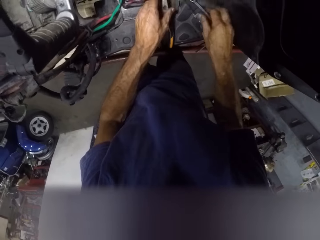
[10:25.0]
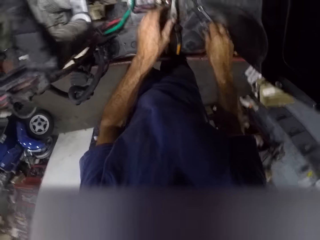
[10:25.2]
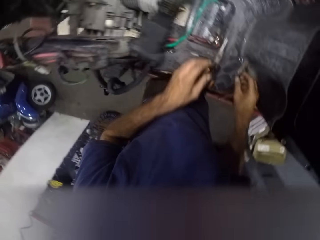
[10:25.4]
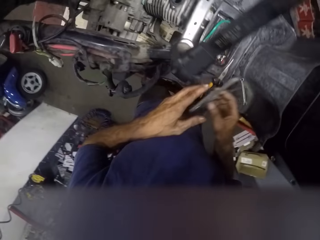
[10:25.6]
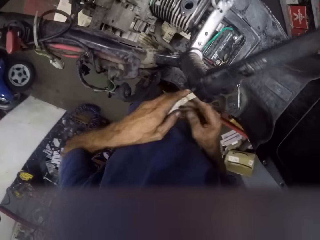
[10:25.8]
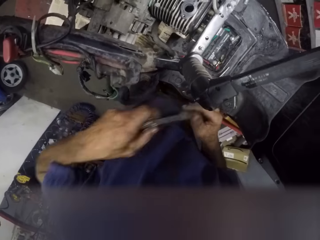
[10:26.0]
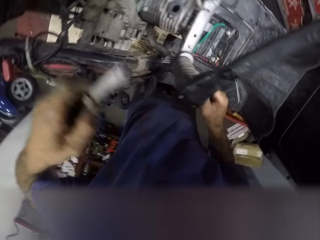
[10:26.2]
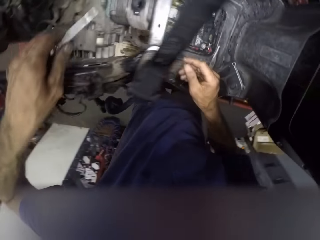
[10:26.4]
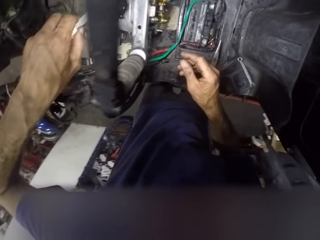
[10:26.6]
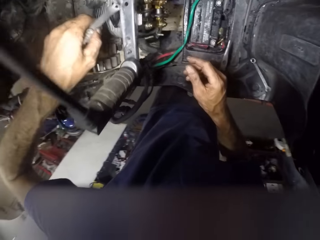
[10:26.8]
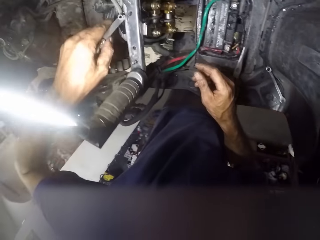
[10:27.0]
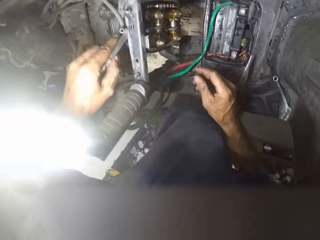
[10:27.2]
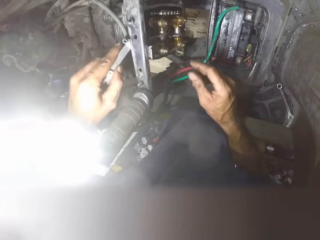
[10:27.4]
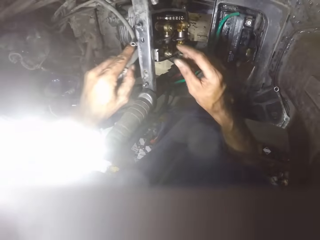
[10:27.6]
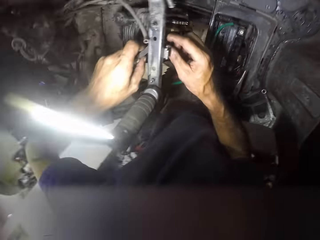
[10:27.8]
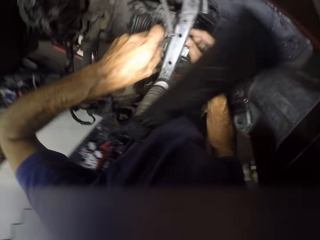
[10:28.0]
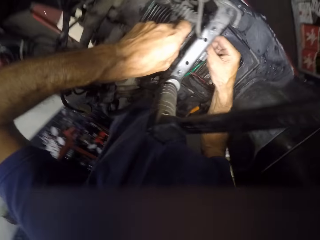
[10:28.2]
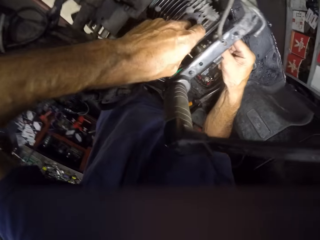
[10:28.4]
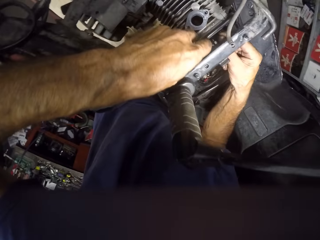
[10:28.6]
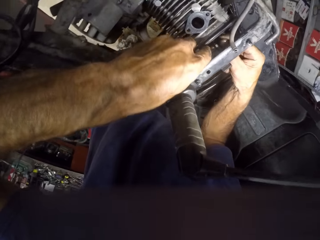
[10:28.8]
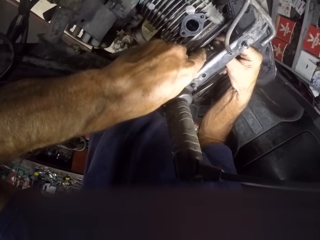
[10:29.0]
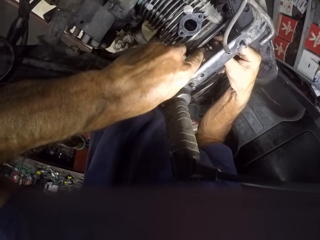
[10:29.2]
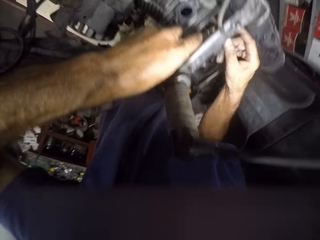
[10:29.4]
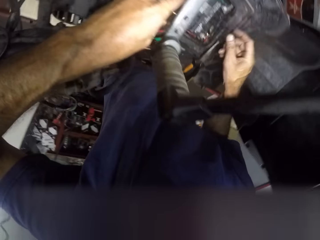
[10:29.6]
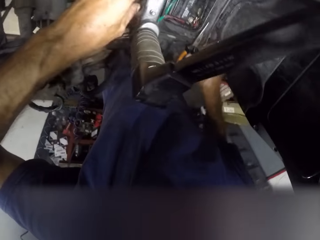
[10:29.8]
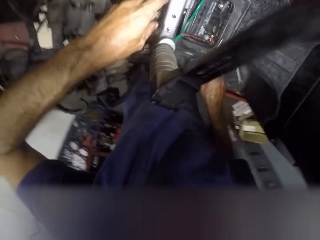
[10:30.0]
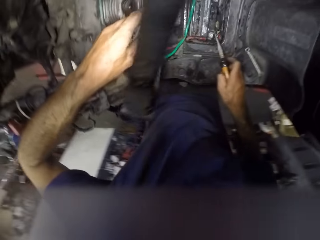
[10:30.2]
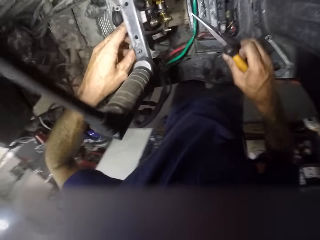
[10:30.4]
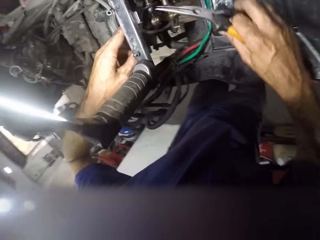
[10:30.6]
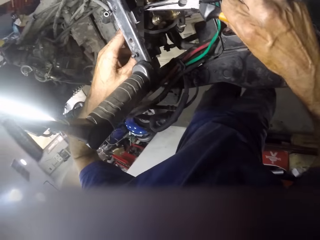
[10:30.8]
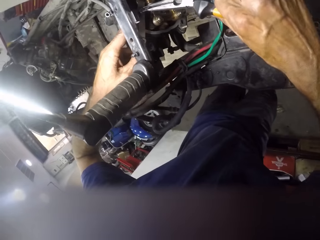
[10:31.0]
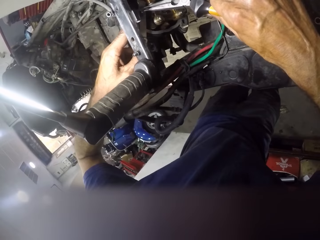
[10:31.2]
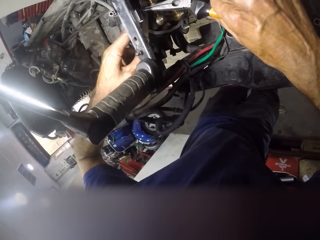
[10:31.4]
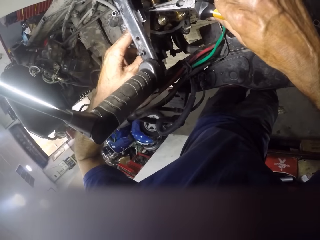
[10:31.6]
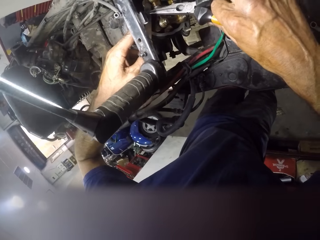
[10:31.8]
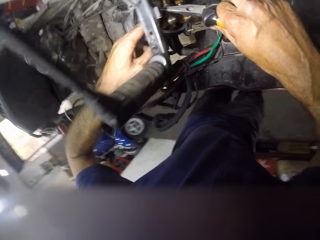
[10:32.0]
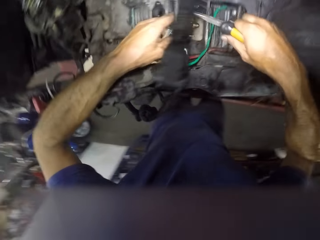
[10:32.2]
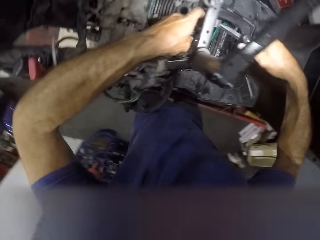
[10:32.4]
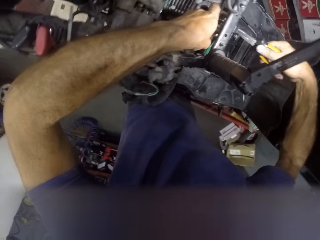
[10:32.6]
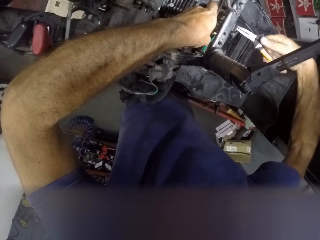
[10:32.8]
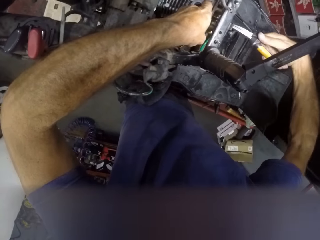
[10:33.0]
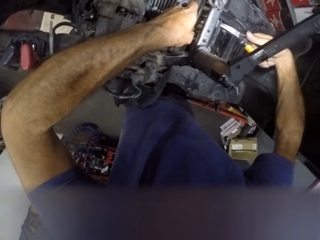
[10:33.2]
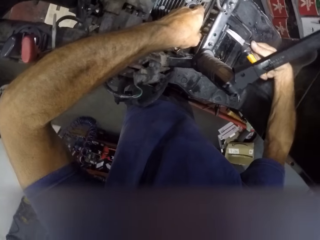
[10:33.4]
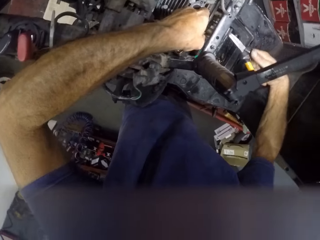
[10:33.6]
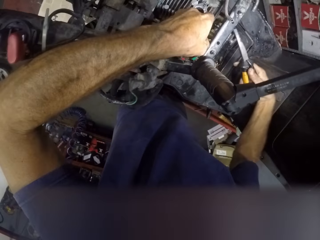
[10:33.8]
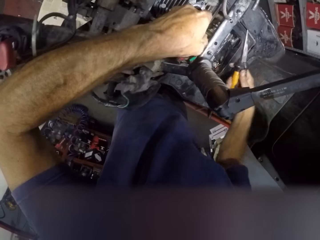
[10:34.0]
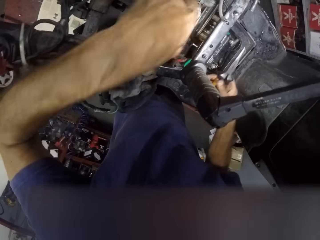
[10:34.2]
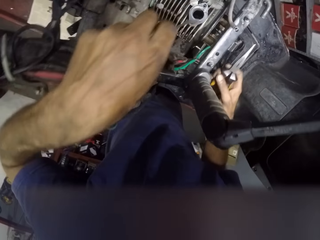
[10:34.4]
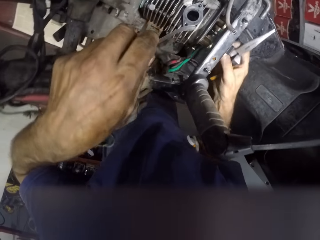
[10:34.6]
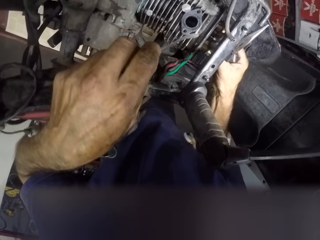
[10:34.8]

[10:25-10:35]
The camera wearer picks up the spanner. They adjust the nut with the spanner and the plier.

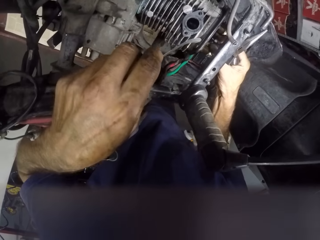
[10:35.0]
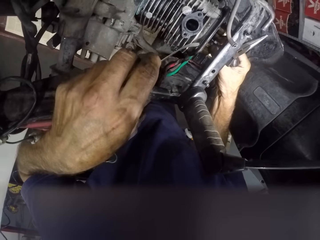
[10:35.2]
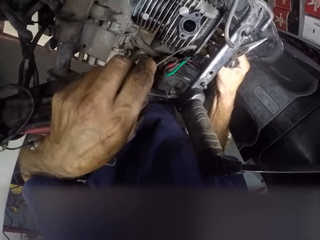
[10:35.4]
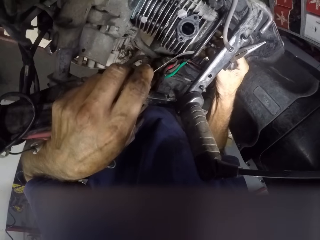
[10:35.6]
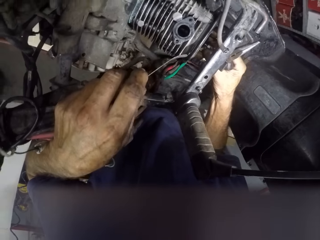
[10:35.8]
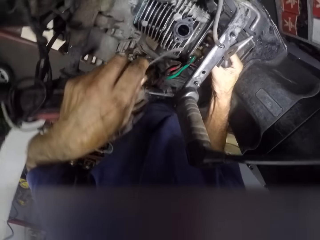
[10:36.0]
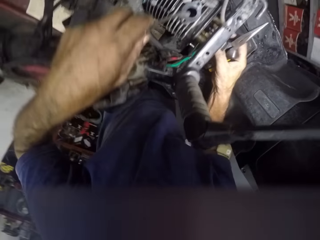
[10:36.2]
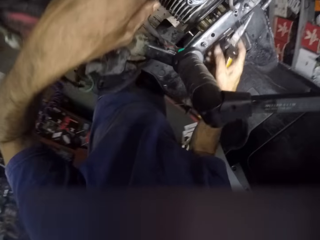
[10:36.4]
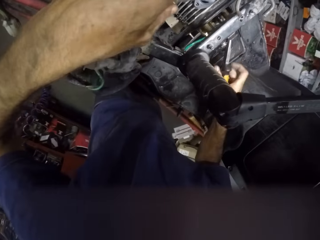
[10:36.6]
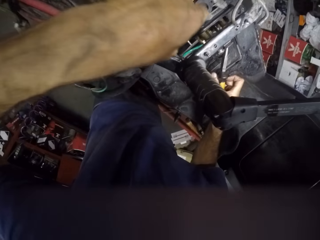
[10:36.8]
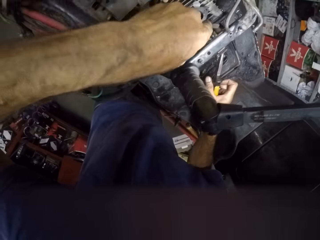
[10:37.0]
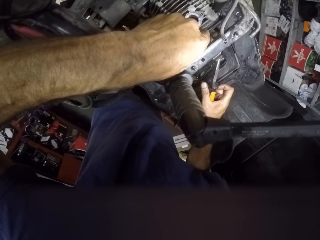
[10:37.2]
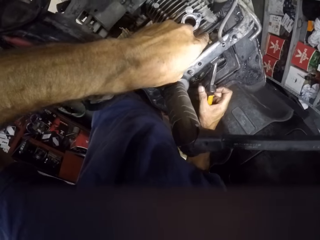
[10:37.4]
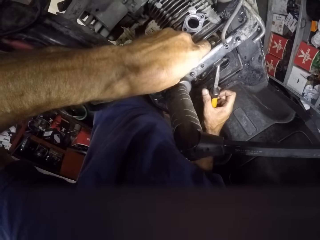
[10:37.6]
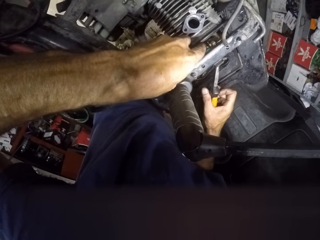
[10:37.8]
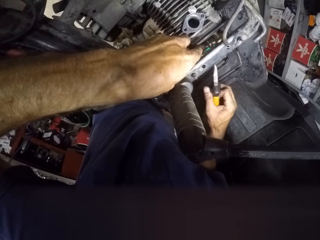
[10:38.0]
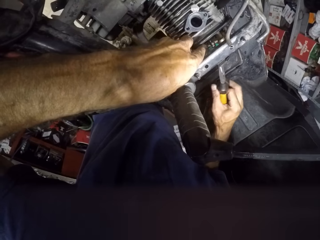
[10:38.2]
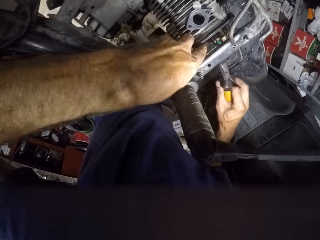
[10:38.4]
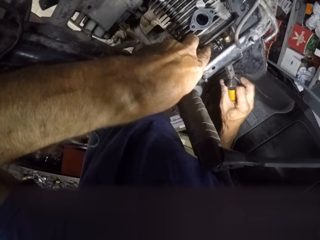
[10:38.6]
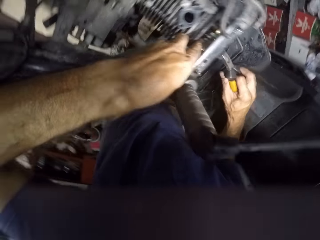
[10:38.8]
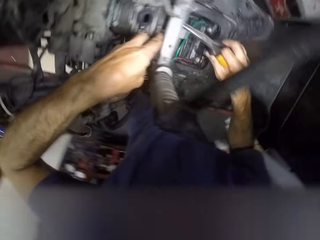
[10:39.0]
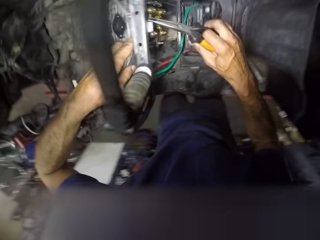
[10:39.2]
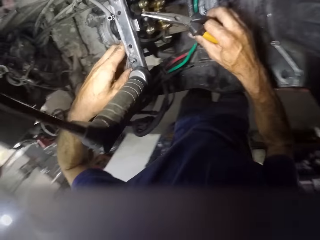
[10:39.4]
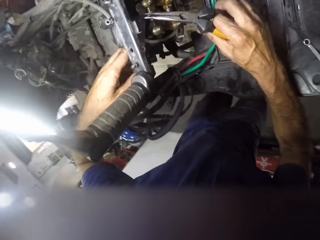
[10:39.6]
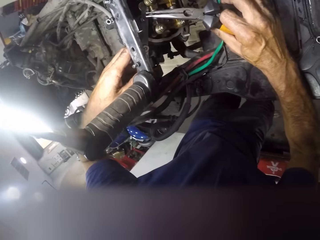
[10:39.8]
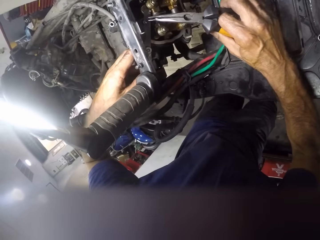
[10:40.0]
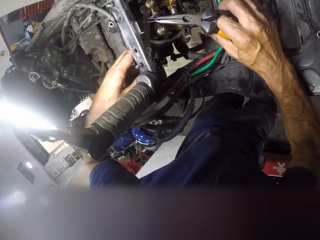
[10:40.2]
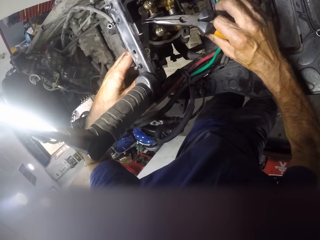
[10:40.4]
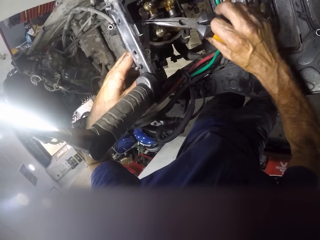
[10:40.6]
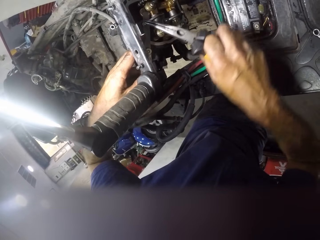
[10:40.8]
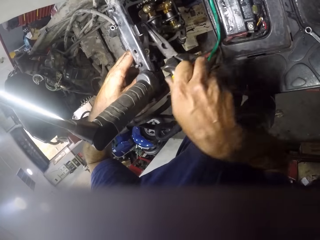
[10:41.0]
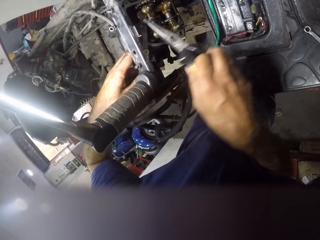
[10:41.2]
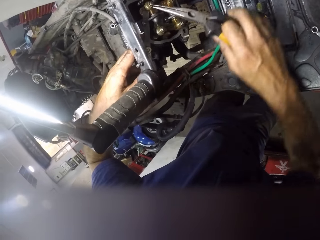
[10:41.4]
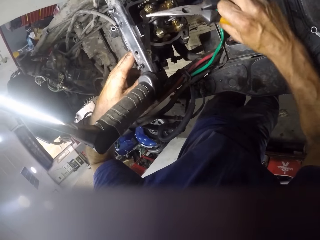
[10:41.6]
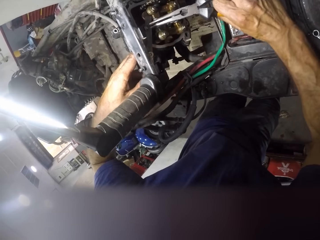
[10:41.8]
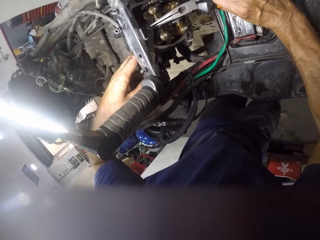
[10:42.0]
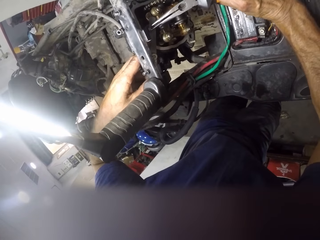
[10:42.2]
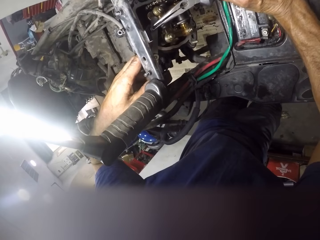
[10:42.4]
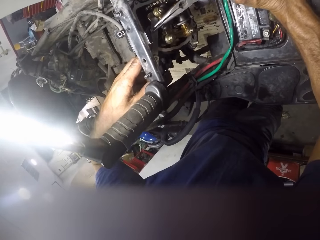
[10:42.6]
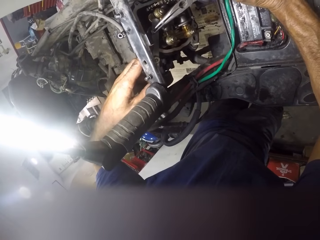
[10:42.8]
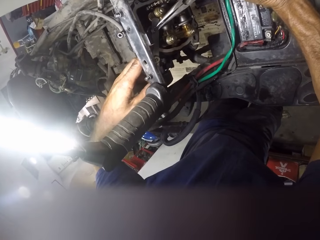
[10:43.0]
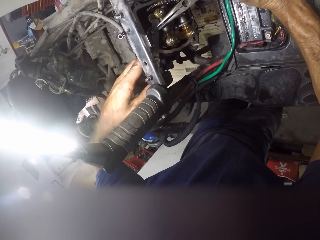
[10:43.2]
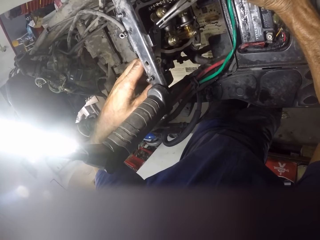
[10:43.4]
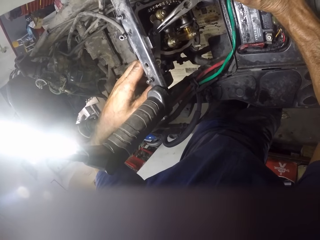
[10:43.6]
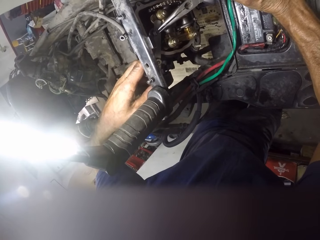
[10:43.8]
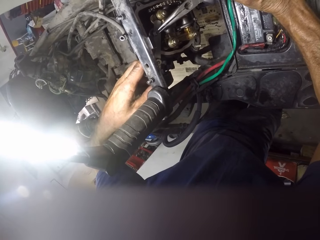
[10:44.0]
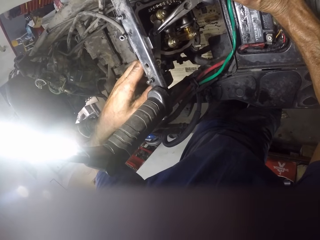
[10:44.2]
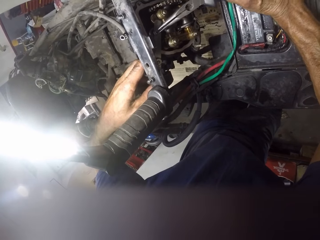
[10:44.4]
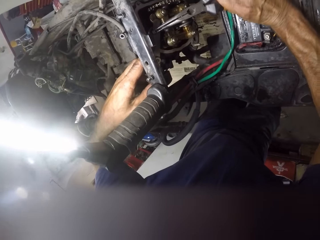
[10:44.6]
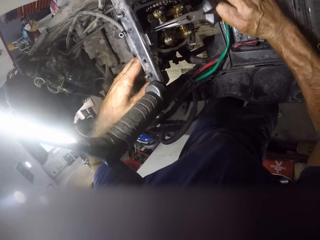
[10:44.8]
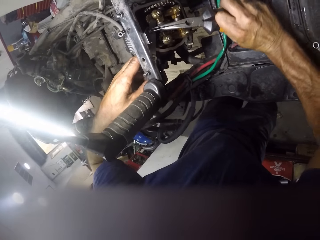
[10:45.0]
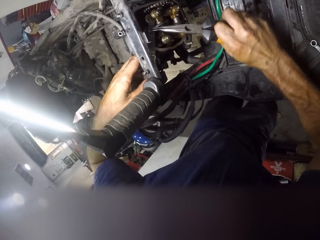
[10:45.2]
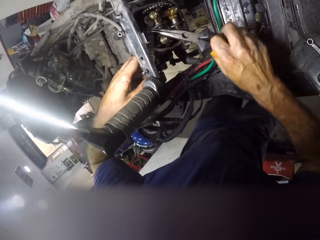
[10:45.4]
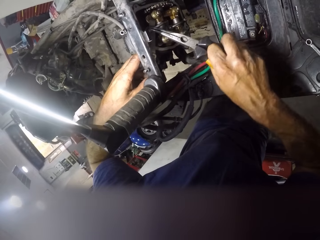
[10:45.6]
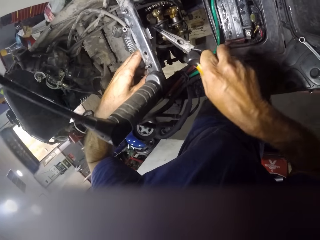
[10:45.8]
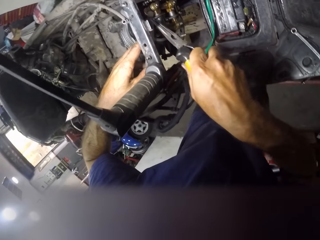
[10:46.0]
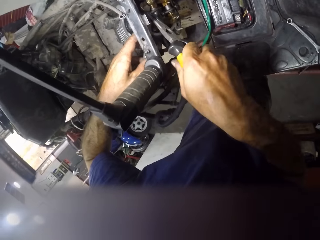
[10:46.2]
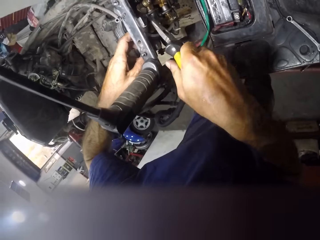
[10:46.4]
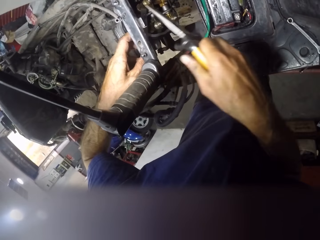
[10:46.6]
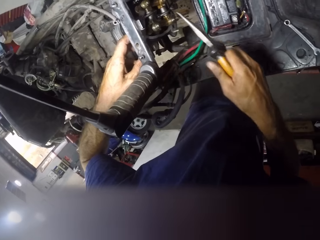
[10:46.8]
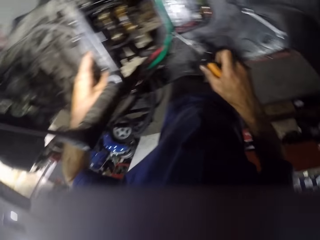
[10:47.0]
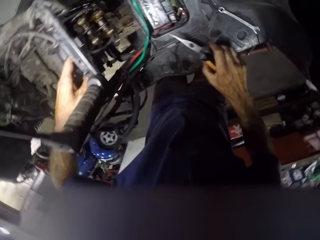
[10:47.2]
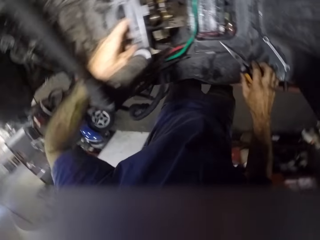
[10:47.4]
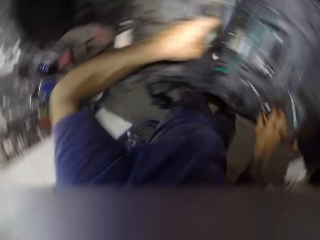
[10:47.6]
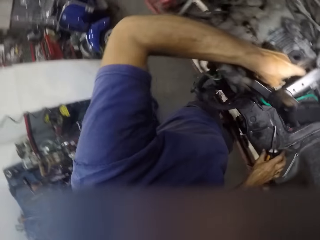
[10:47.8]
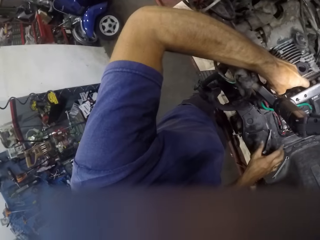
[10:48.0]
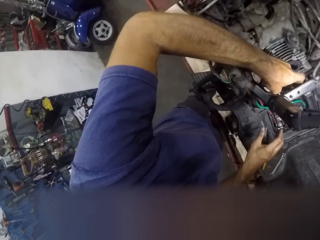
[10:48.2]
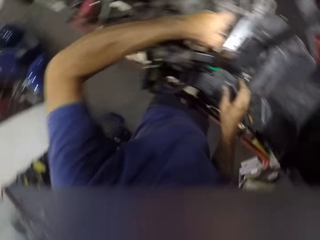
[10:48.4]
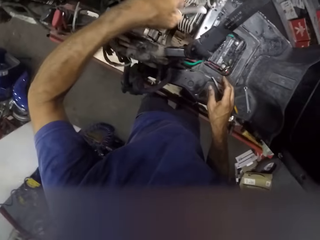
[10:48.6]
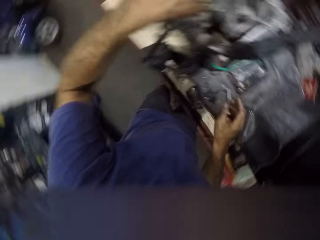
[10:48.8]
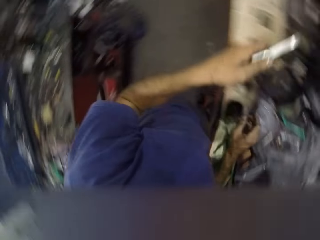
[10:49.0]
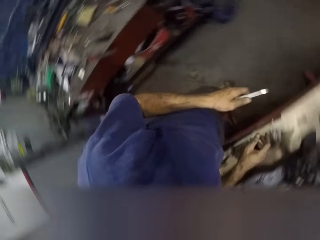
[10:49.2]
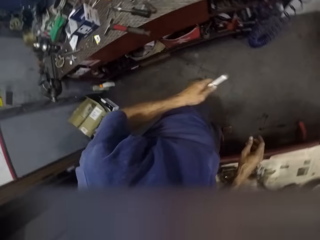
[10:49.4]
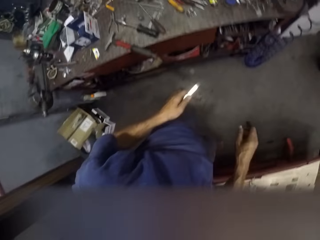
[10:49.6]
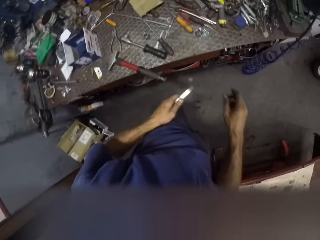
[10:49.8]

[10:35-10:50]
The camera wearer fastens the nuts in the engine. They drop the plier on the motorcycle.
